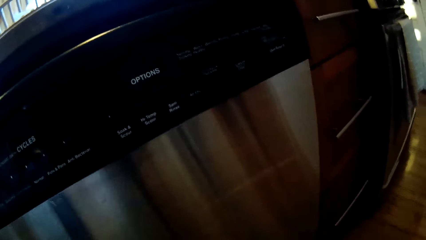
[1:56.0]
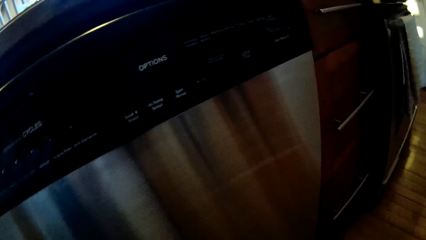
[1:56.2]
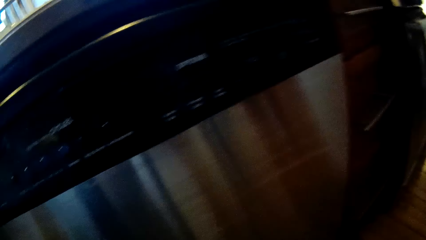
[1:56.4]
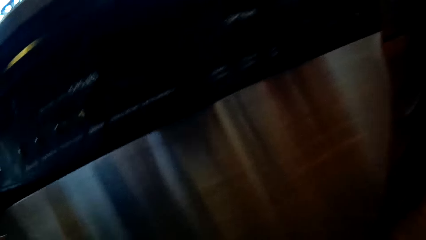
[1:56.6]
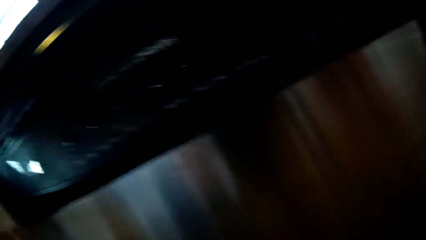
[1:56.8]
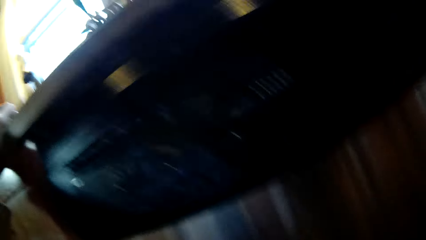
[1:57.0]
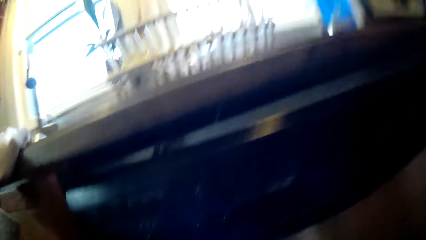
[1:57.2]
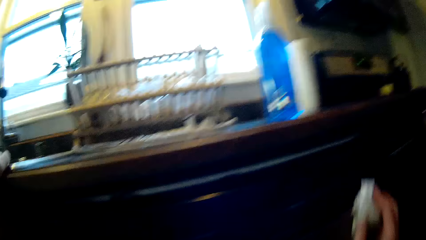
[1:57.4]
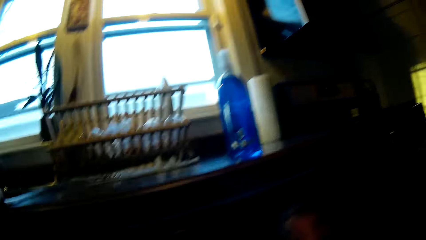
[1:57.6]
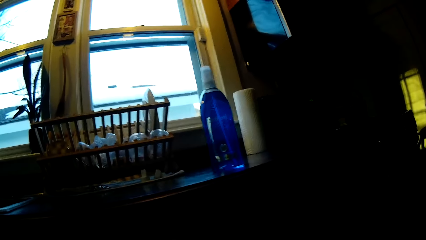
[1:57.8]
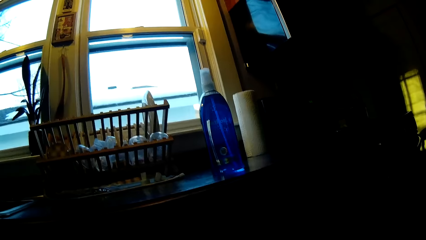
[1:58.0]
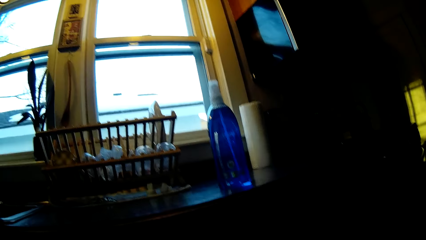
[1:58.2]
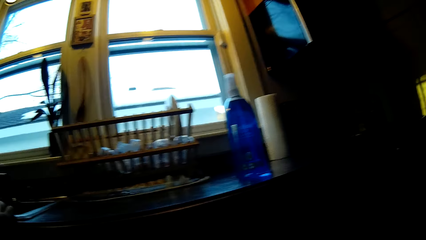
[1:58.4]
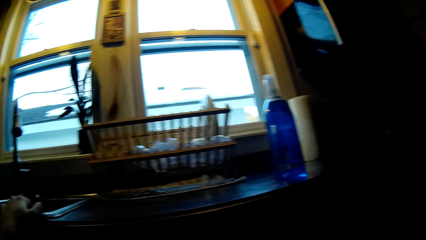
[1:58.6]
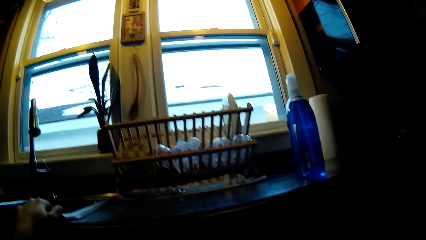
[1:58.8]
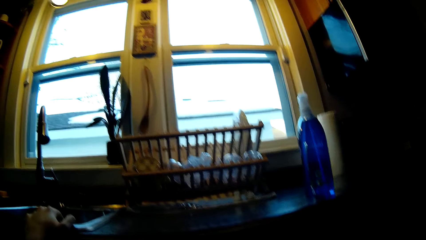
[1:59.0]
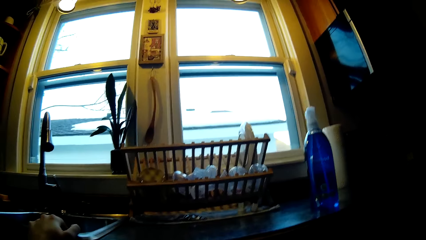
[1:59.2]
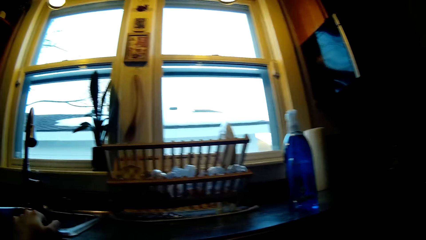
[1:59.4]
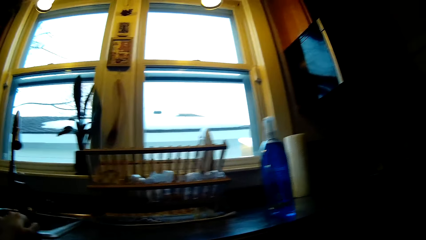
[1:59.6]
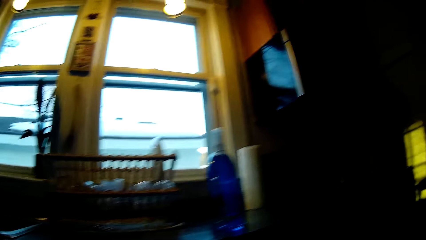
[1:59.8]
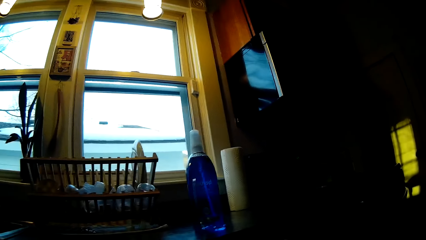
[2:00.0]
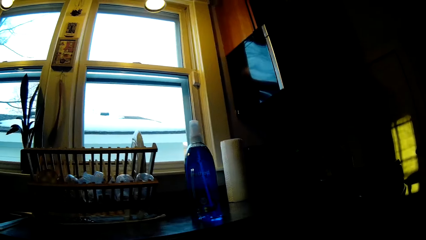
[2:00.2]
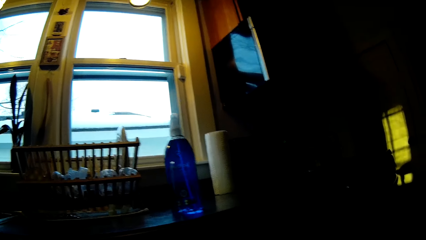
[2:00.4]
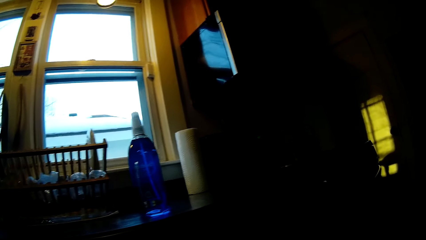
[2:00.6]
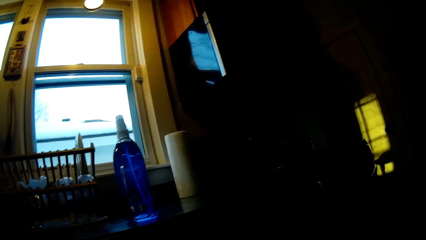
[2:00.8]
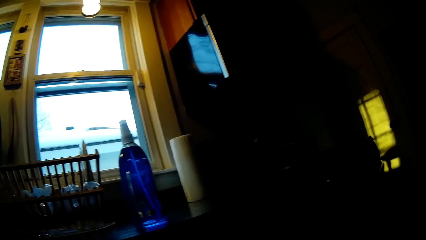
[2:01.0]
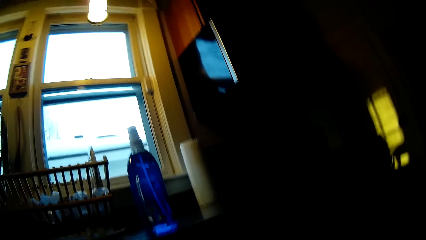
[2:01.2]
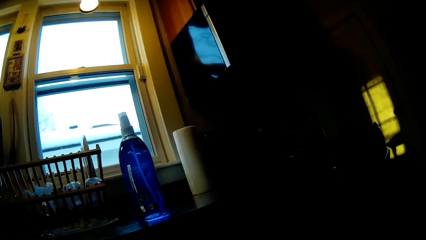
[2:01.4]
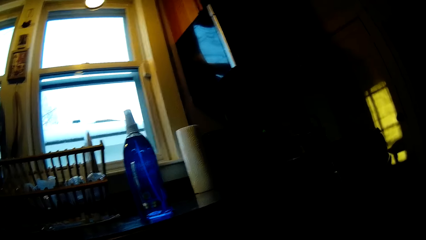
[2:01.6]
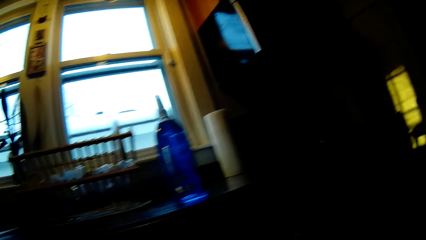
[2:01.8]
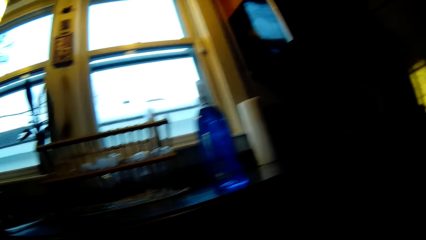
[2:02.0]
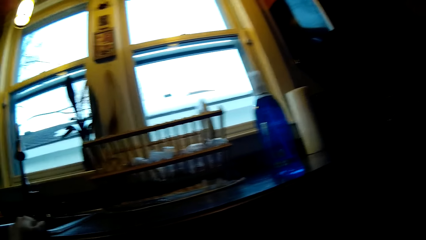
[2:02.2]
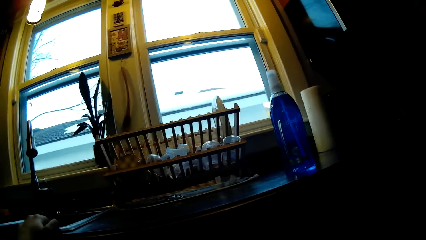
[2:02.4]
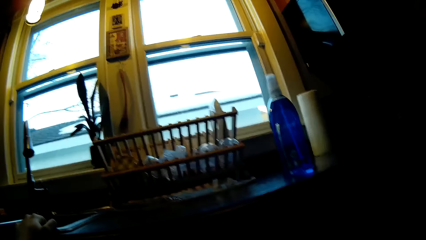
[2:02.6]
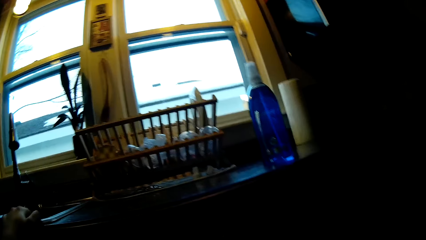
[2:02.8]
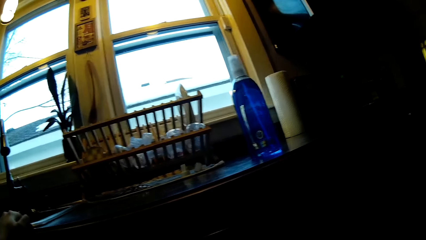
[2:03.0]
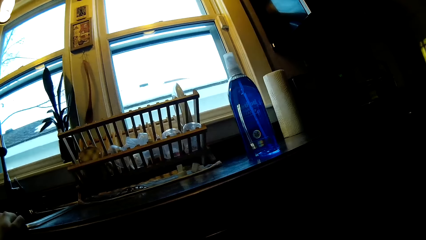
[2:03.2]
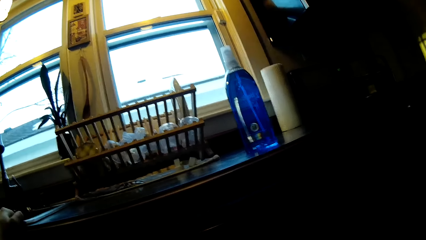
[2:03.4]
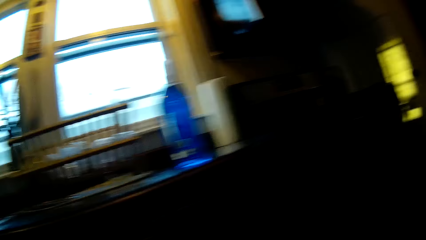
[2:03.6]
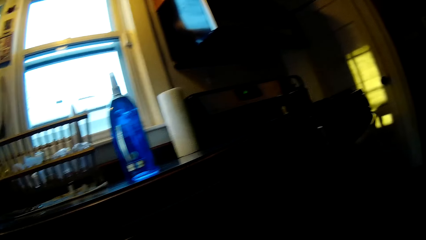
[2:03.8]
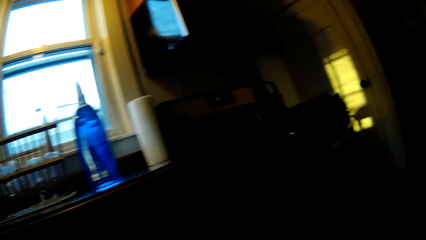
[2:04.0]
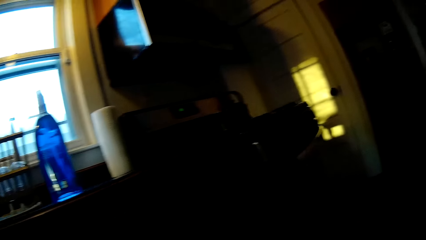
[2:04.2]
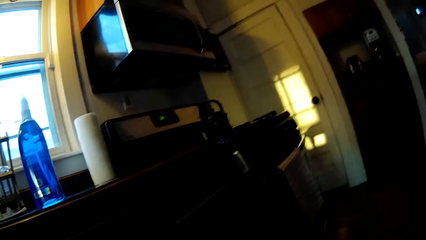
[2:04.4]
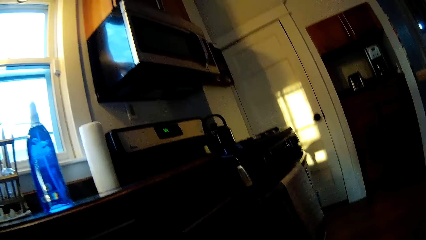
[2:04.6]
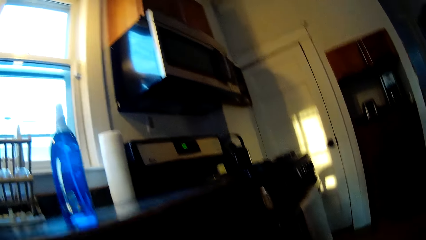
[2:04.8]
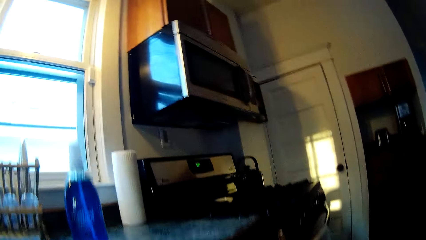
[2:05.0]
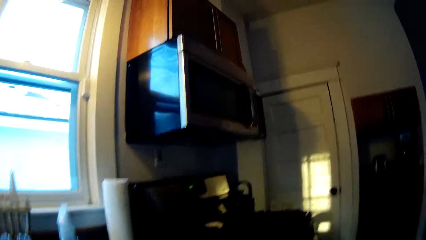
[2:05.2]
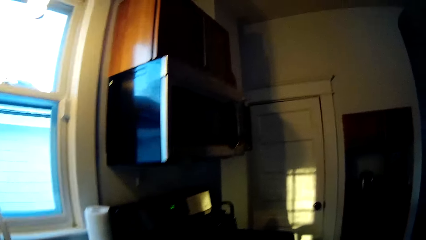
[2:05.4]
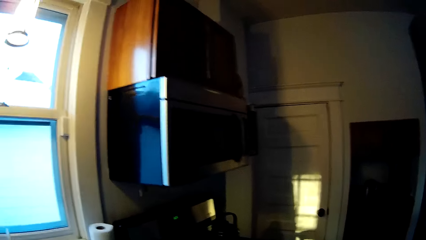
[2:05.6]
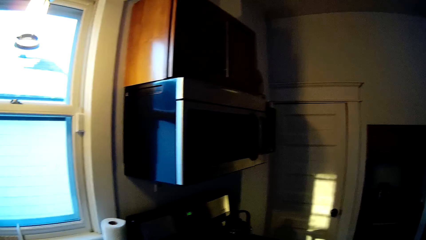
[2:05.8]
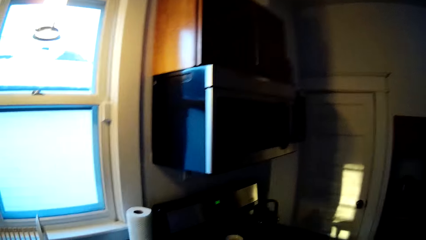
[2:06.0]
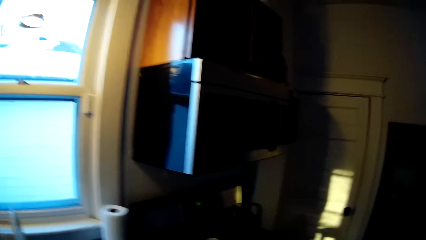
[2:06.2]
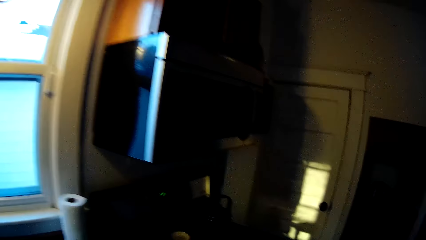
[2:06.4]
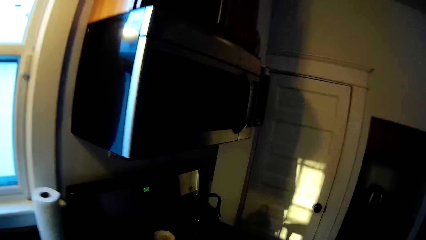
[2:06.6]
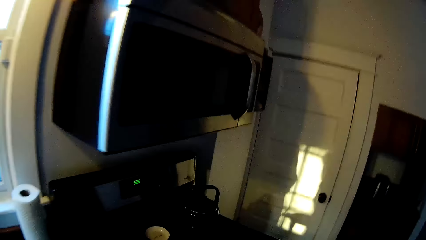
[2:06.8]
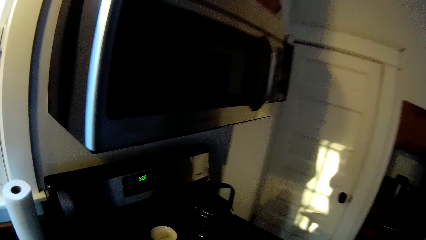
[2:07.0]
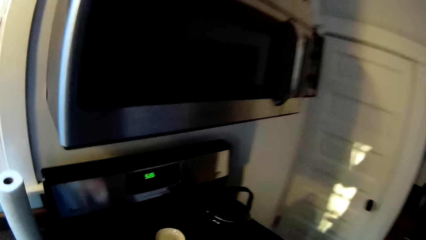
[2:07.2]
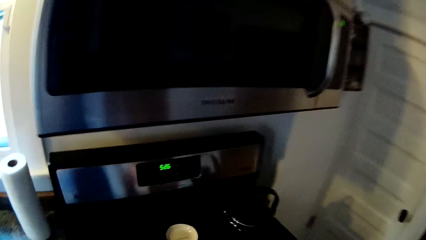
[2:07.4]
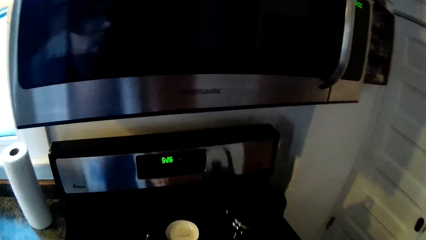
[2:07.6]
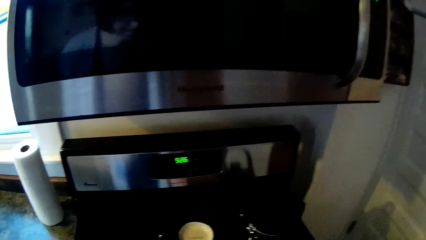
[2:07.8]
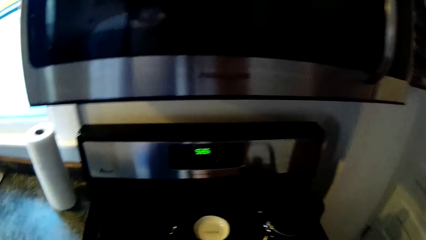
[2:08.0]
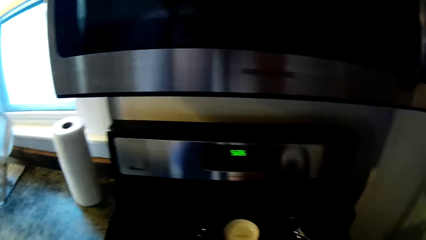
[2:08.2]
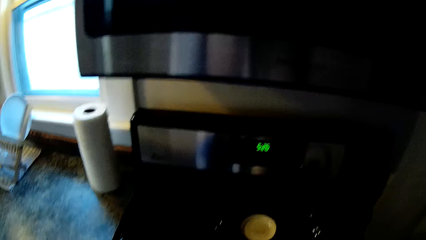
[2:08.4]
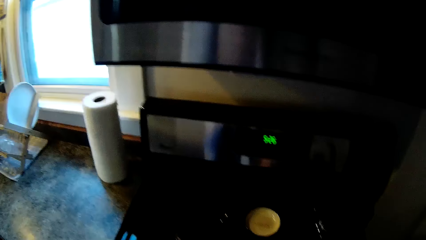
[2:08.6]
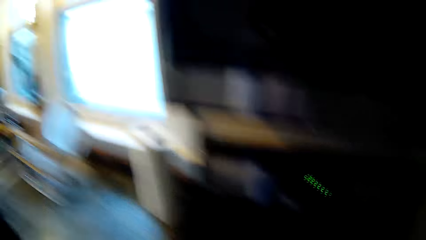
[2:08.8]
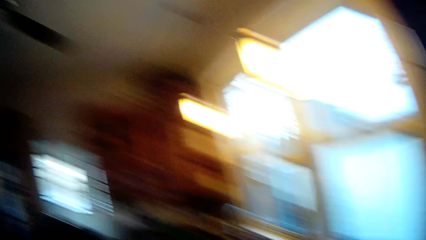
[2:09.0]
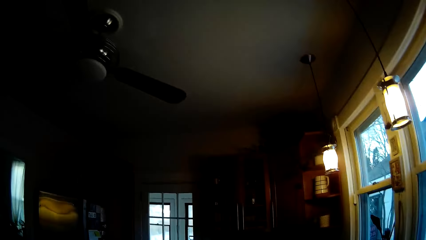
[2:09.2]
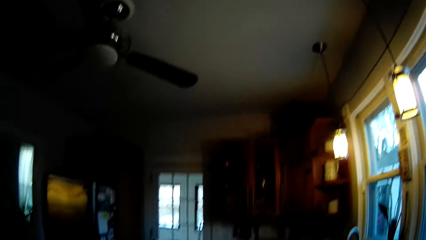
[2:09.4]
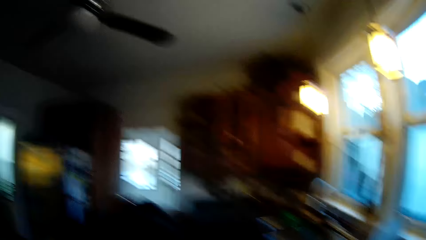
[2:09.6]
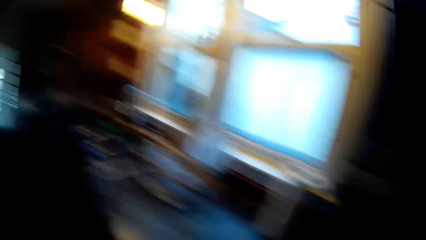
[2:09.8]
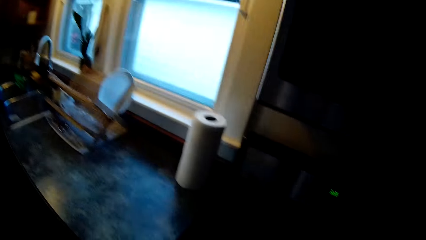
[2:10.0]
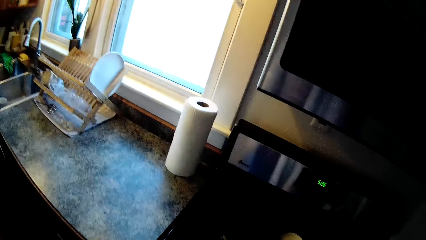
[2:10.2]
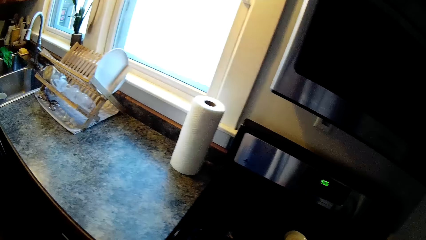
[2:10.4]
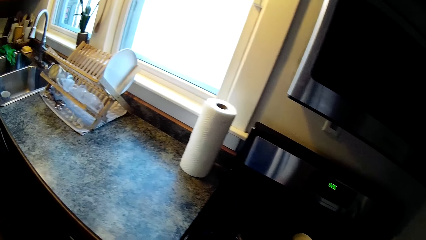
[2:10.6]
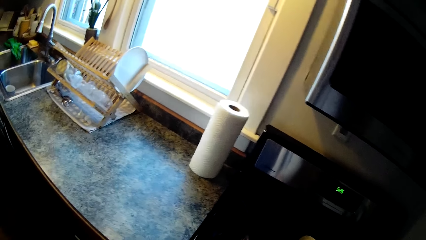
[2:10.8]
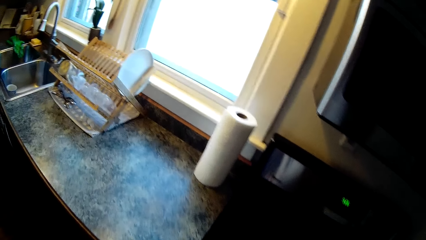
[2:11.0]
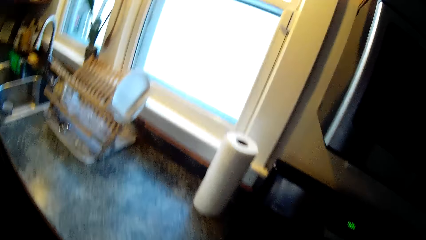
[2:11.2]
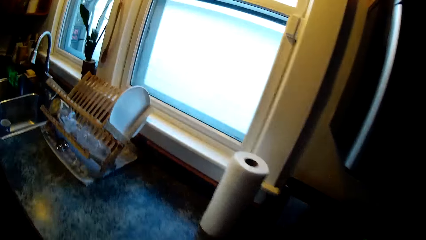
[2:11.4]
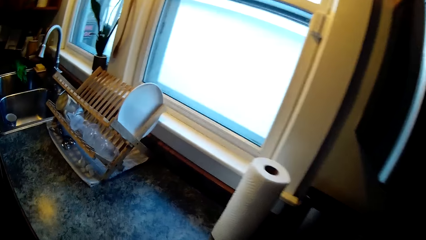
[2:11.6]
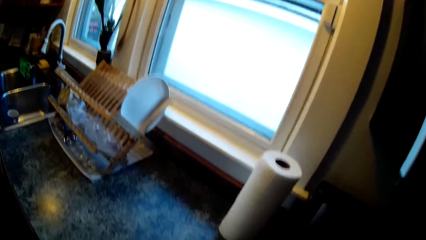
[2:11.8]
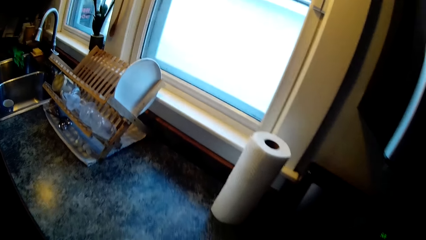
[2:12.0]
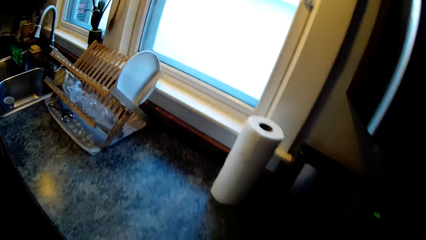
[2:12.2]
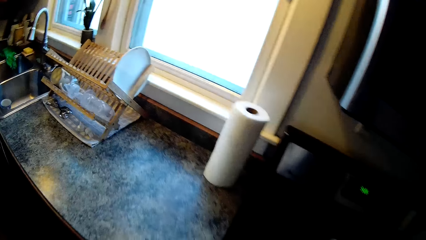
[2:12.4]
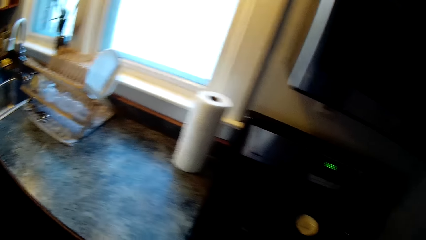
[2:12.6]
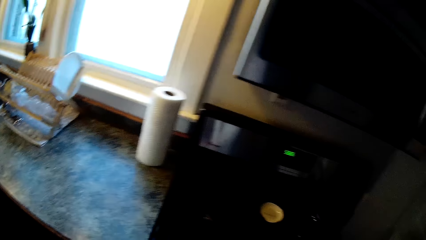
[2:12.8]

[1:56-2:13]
The camera wearer wipes a table with a cloth. They look around.
